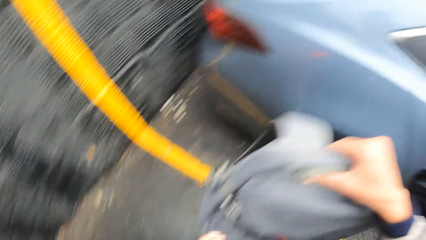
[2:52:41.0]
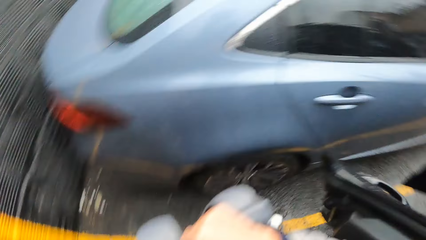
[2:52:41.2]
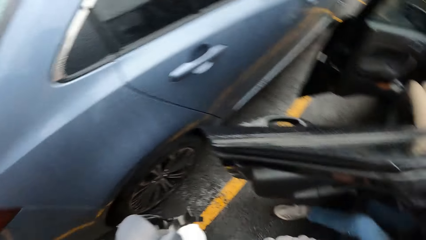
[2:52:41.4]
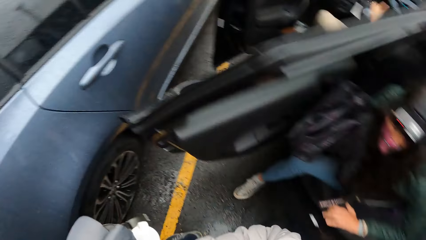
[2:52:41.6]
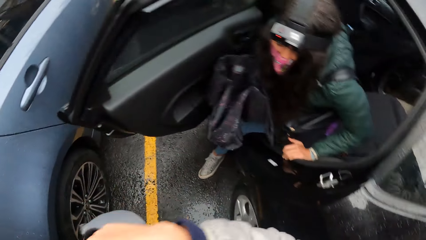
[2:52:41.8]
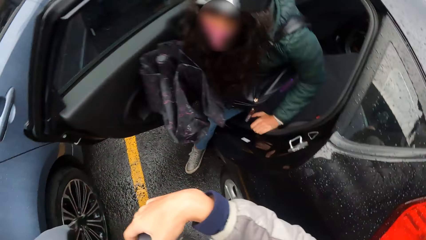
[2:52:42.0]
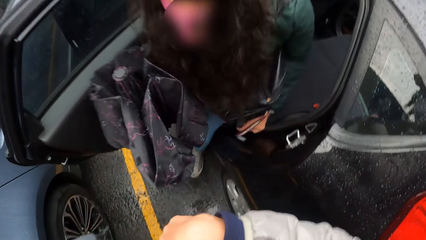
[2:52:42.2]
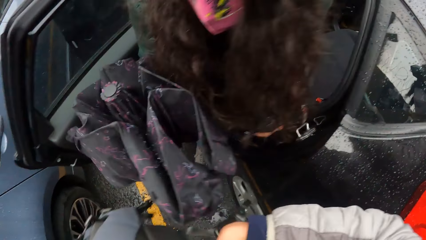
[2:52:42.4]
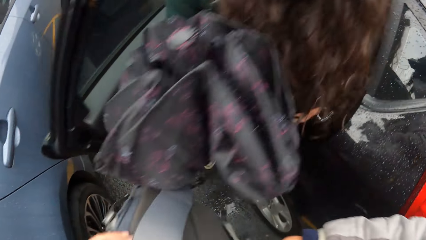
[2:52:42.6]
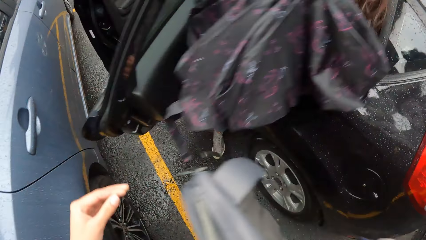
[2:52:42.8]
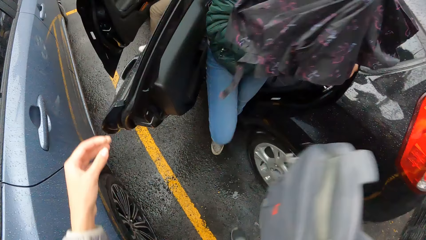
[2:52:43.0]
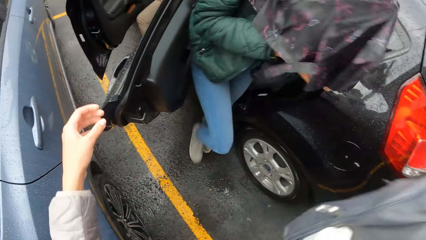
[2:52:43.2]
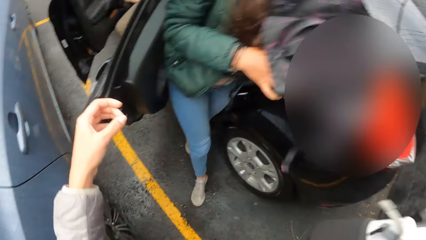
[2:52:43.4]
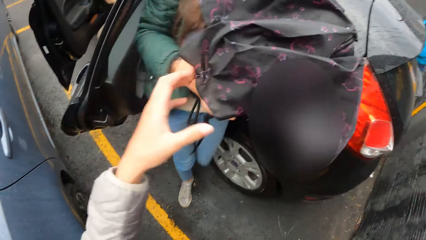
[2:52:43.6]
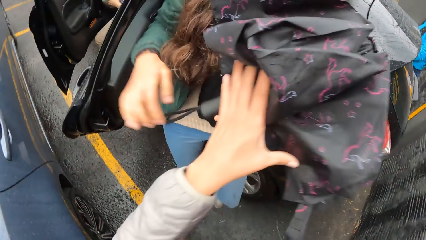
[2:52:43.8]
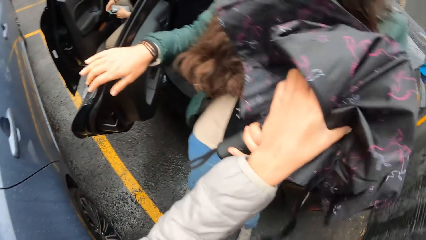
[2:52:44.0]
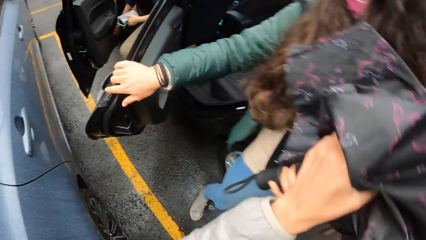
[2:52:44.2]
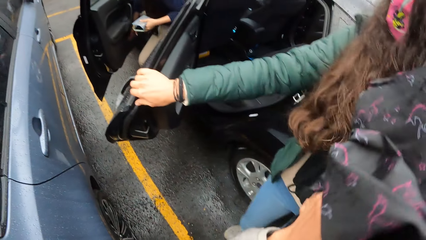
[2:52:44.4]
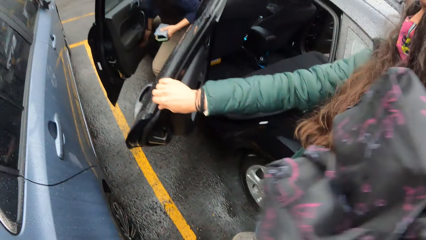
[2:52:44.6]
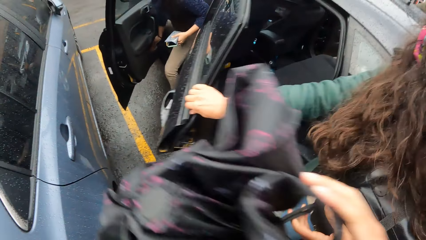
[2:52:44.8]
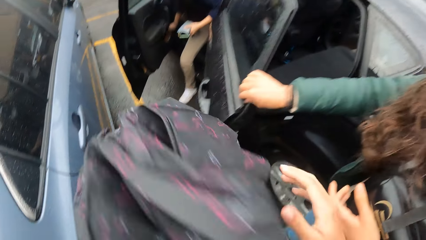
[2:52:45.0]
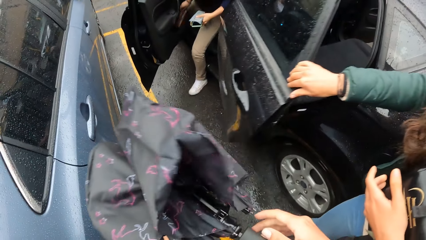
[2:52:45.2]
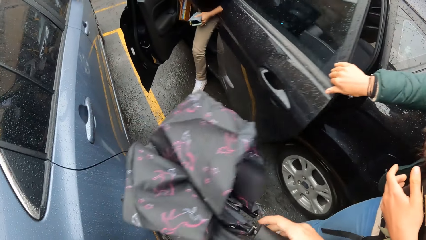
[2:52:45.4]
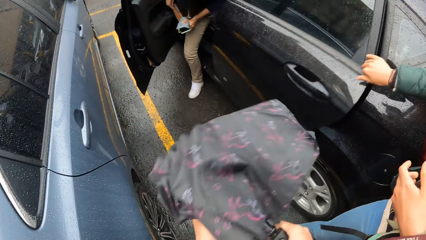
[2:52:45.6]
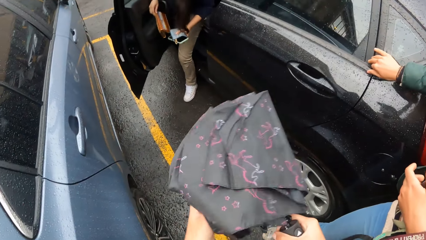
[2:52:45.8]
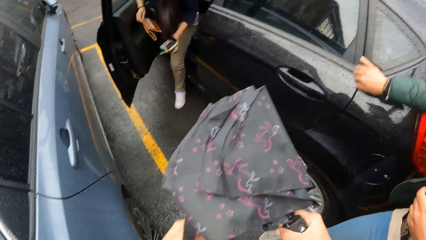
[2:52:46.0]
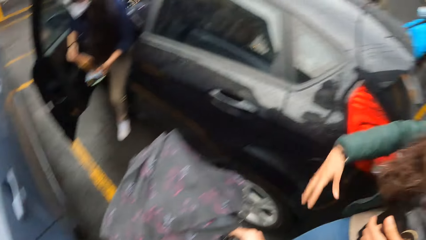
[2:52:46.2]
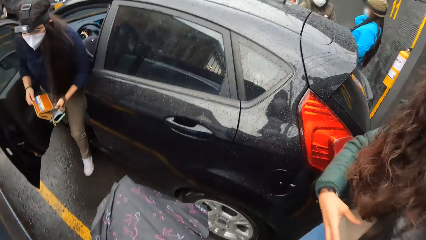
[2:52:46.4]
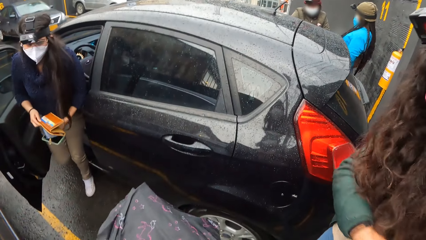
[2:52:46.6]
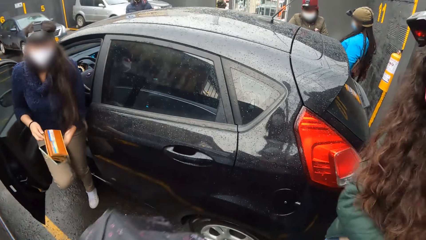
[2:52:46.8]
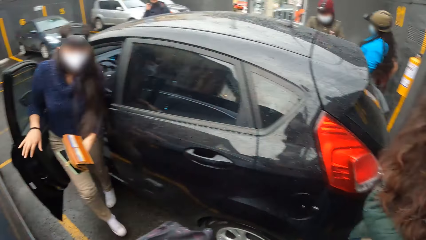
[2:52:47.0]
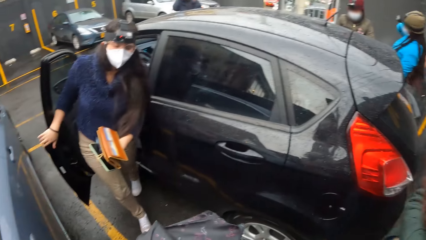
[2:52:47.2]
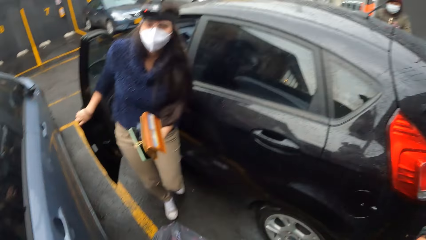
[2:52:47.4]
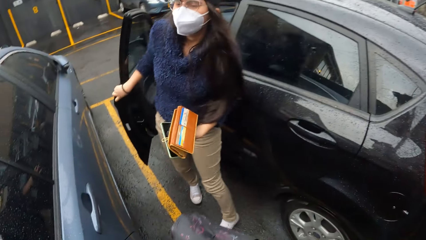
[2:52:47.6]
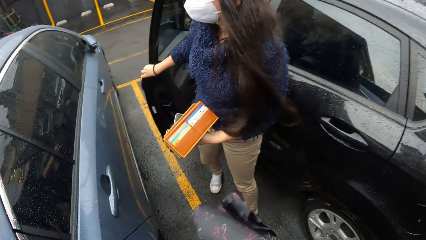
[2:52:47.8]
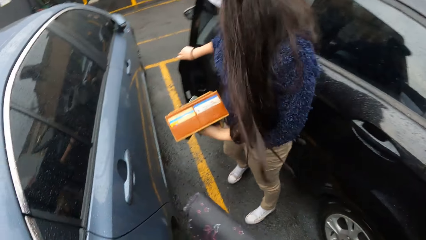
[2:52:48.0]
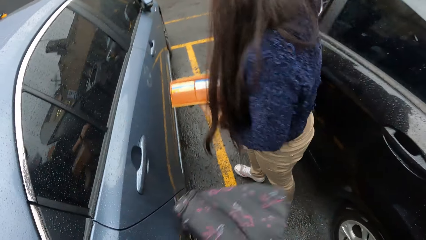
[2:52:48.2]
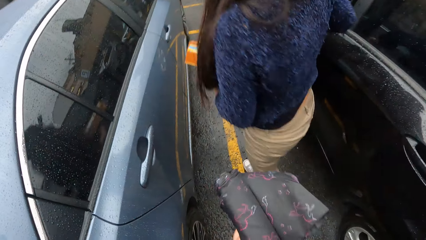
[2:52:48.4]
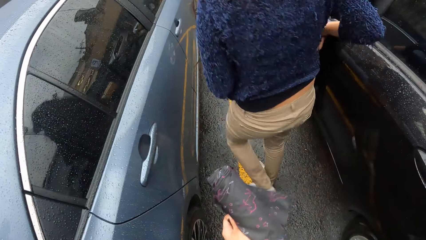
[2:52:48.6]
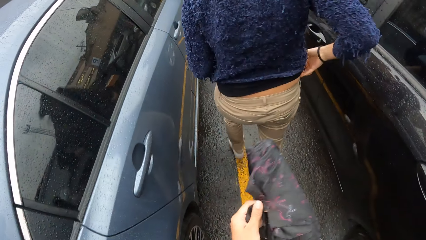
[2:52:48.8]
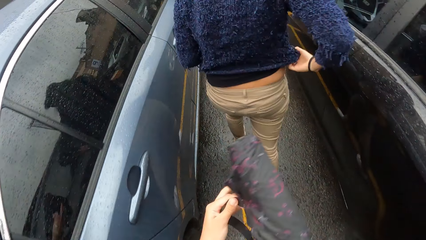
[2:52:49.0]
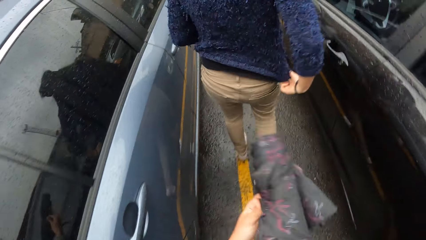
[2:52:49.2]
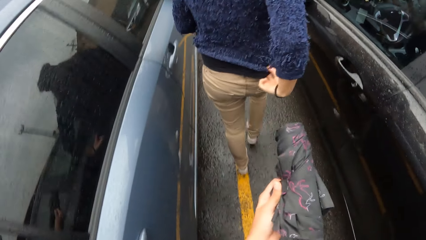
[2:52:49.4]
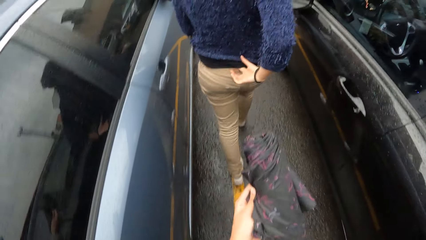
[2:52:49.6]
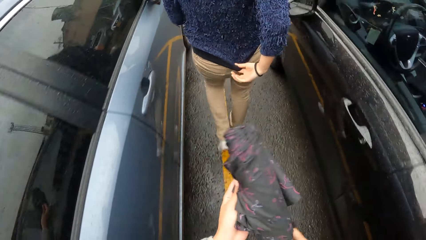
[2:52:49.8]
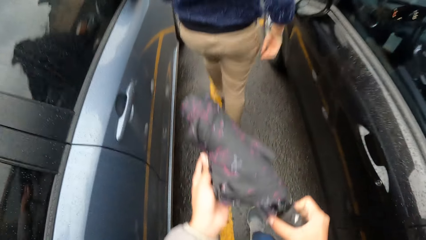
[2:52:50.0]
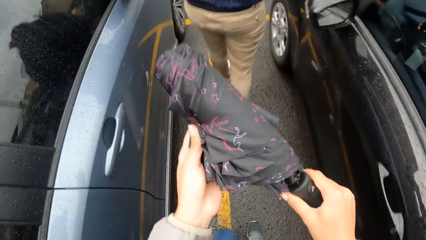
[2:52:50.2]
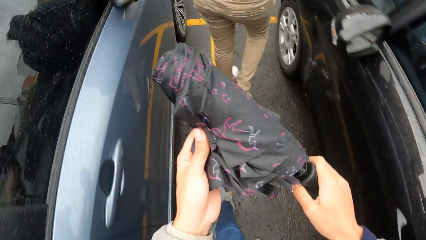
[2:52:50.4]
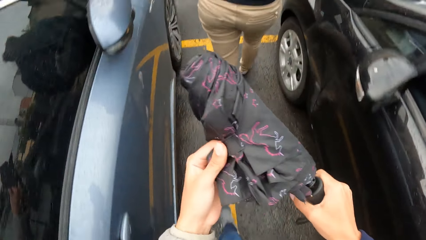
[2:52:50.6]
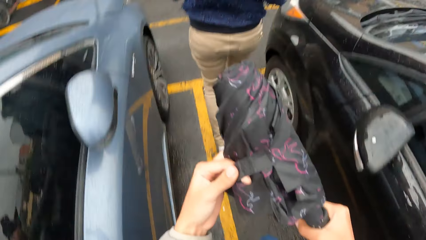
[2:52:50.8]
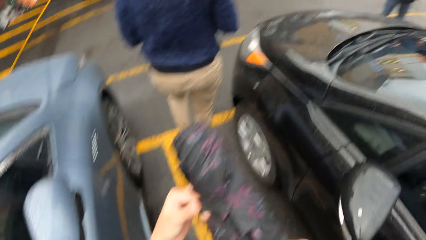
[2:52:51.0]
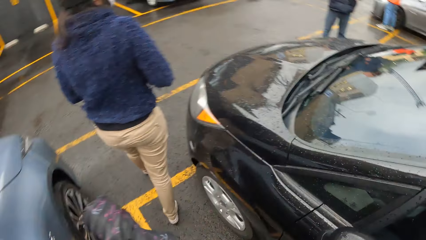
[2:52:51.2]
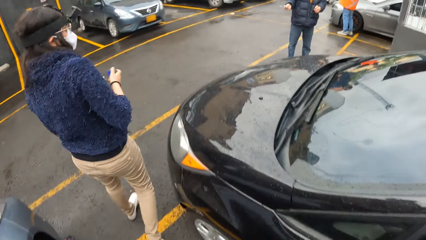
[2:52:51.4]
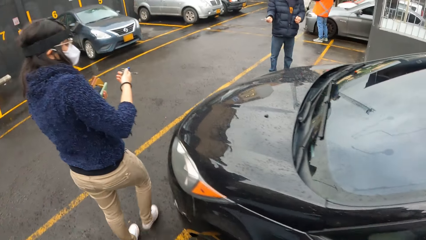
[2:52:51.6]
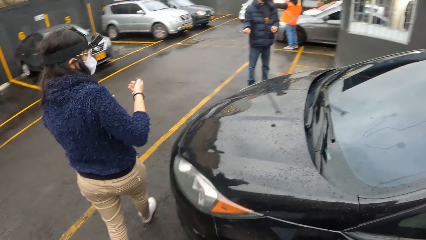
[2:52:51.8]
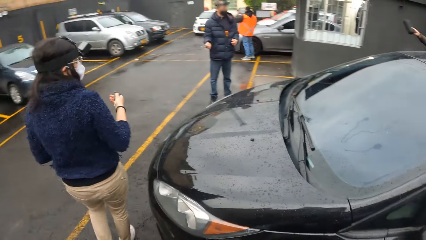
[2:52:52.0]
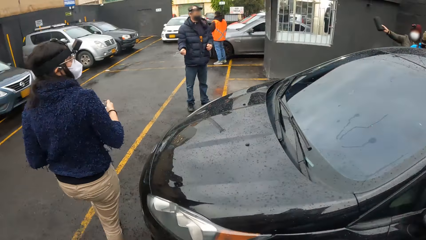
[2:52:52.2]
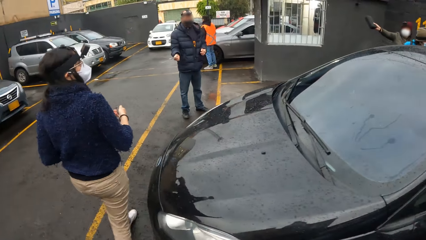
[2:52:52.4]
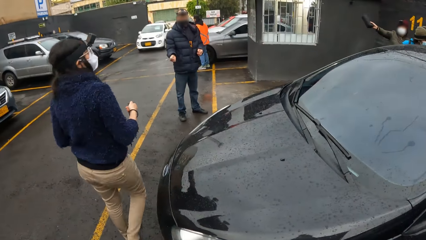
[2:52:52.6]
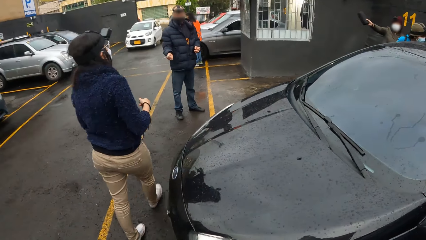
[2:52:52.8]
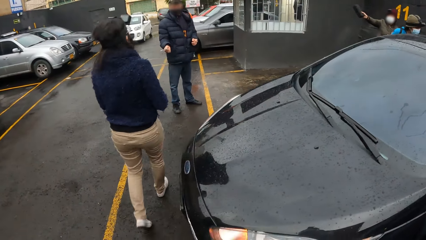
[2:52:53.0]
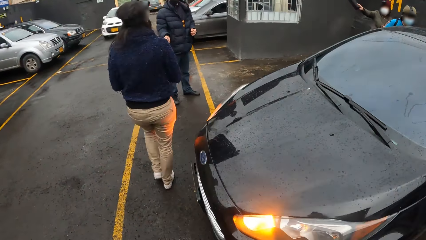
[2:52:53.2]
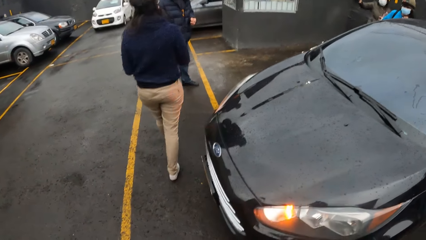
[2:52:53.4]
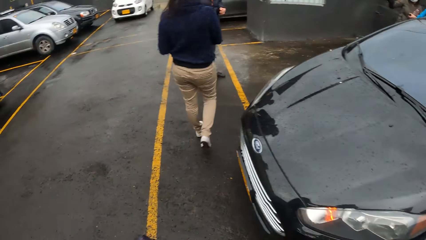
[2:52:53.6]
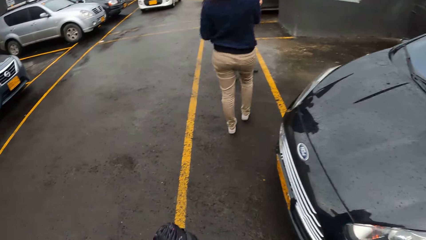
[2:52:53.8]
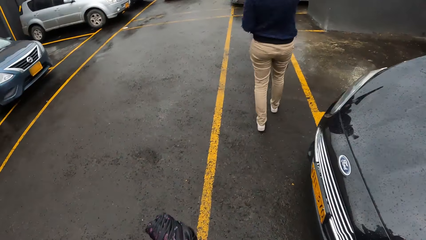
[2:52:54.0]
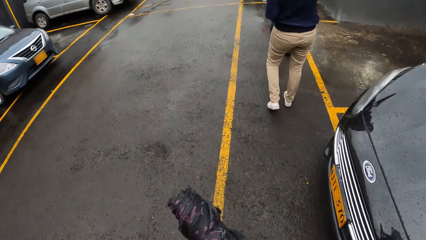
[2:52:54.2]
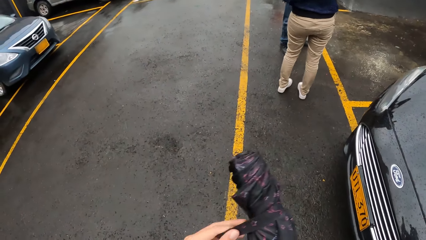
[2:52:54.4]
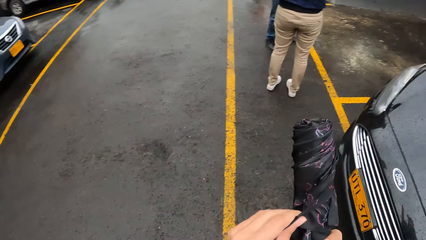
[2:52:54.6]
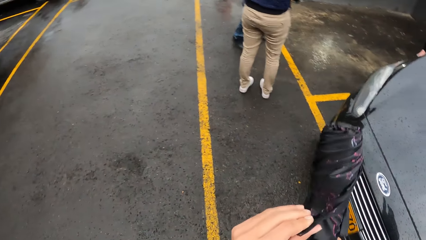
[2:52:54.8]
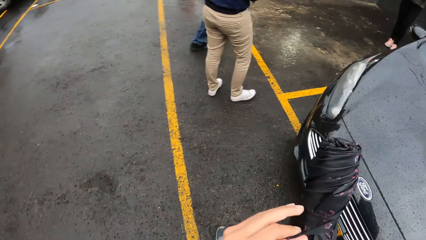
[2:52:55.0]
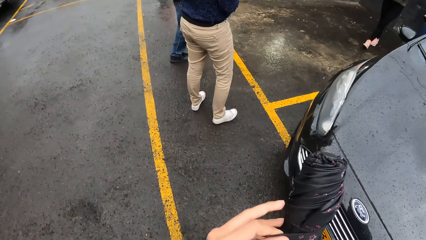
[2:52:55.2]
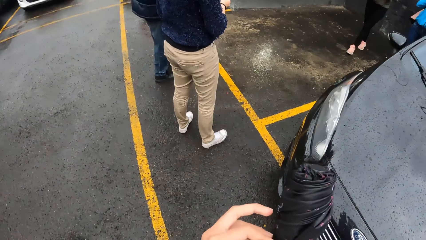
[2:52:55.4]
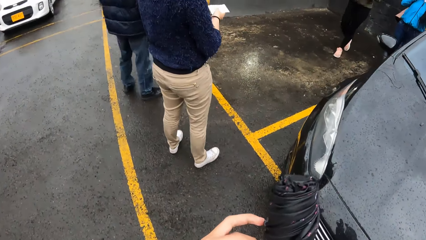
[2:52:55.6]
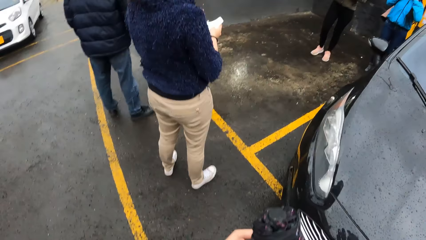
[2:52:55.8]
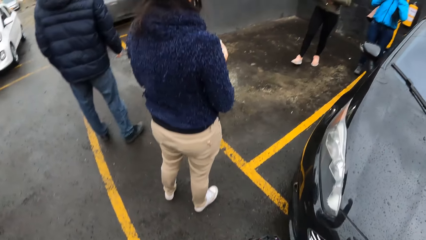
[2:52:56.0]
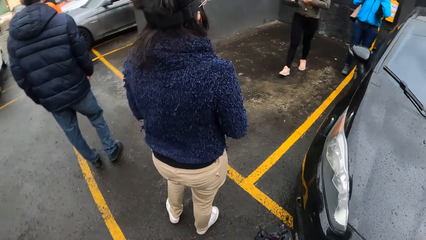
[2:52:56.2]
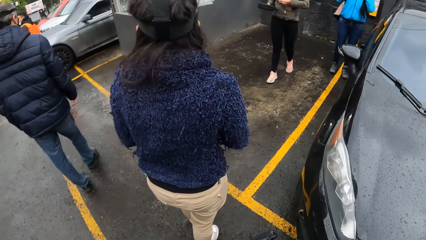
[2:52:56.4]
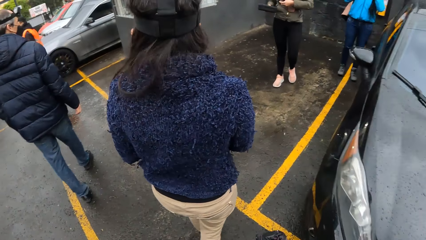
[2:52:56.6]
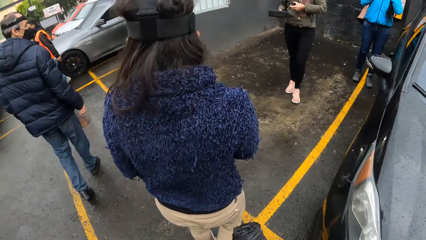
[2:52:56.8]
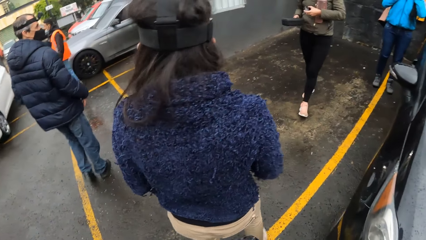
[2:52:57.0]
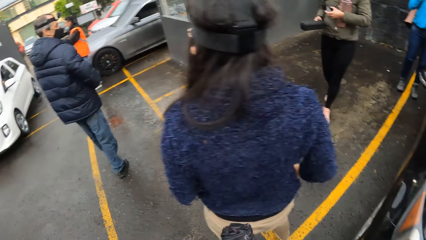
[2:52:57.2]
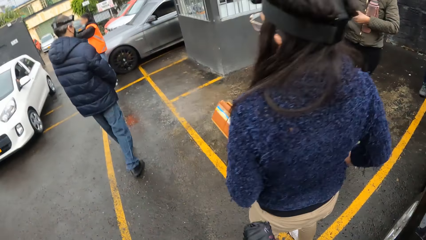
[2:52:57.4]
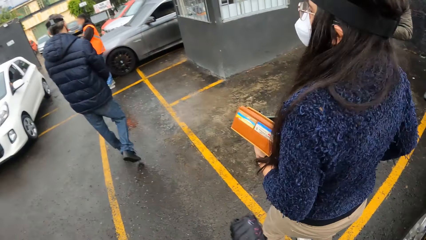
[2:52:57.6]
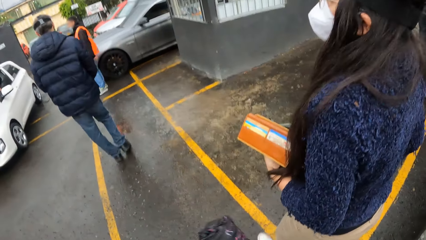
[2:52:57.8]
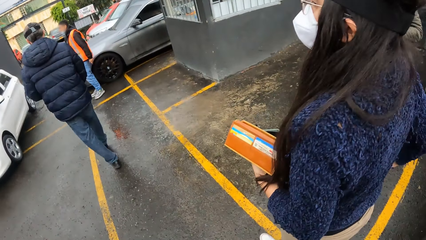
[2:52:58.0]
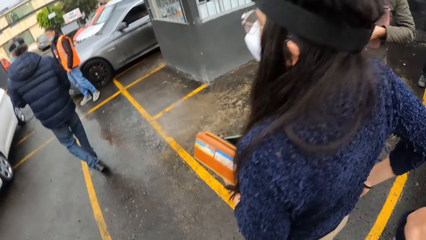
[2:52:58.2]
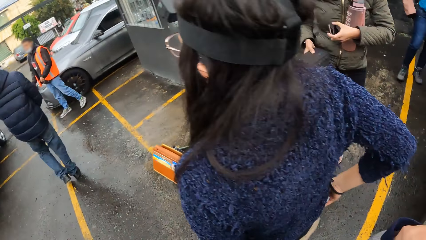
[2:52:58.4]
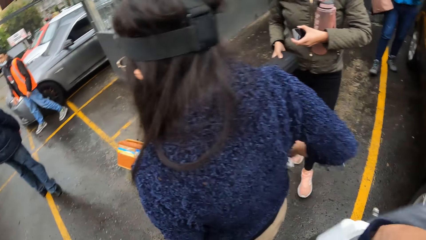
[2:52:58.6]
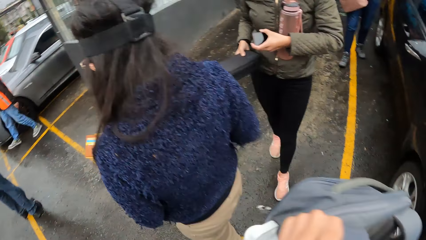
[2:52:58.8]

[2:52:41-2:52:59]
The camera wearer holds the bag with her right hand. She collects an umbrella from the woman with her left hand. The woman closes the door. The camera wearer holds the umbrella with both hands. A person gets off the car and closes the door. The camera wearer ties the umbrella and wears the bag. Another woman holds a purse with her right hand. The camera wearer passes the umbrella from her right to left hand. The other woman holds a water bottle with her left hand.
